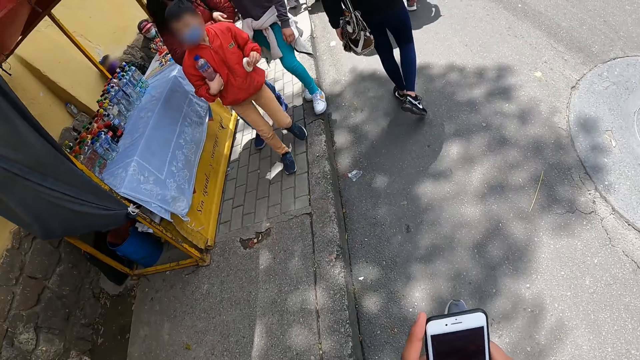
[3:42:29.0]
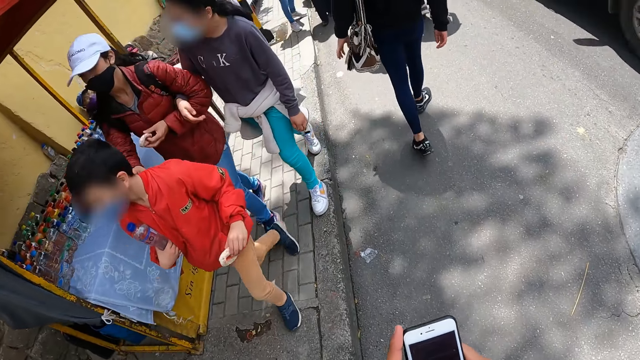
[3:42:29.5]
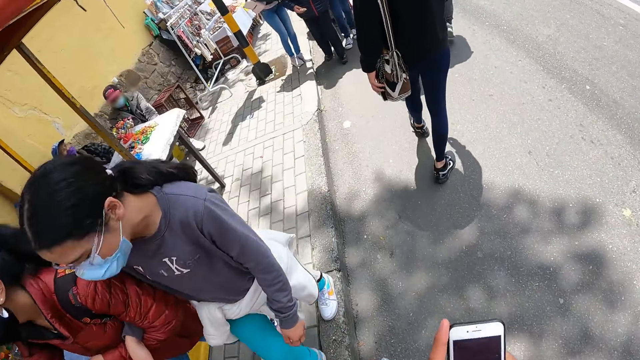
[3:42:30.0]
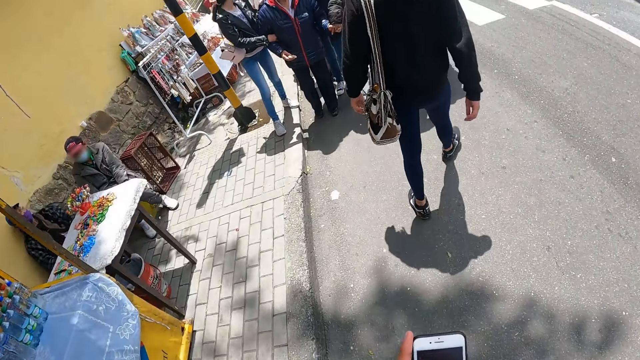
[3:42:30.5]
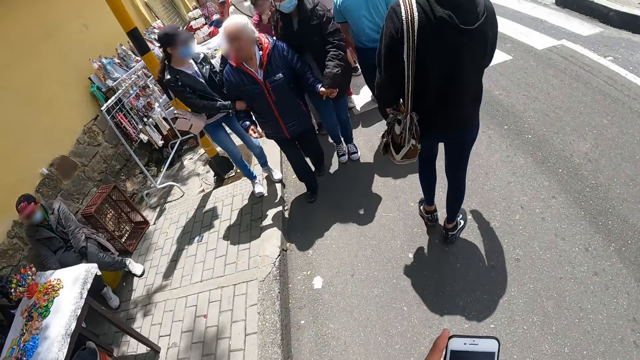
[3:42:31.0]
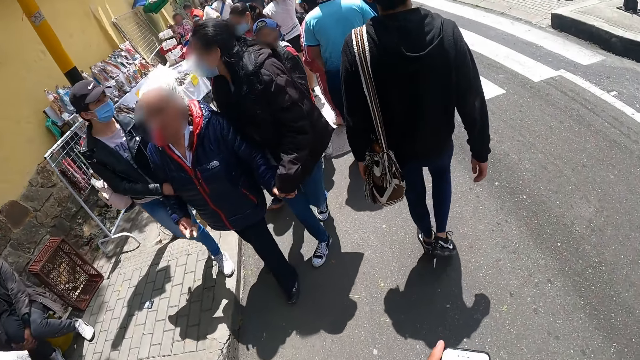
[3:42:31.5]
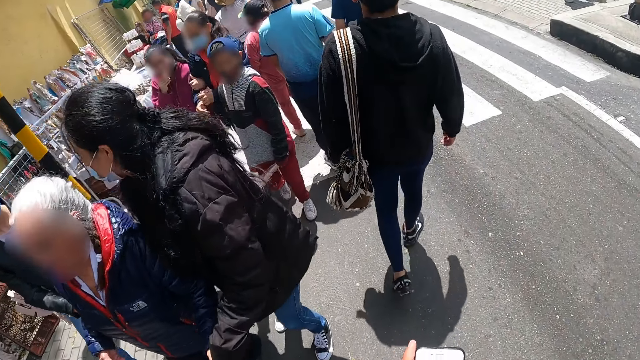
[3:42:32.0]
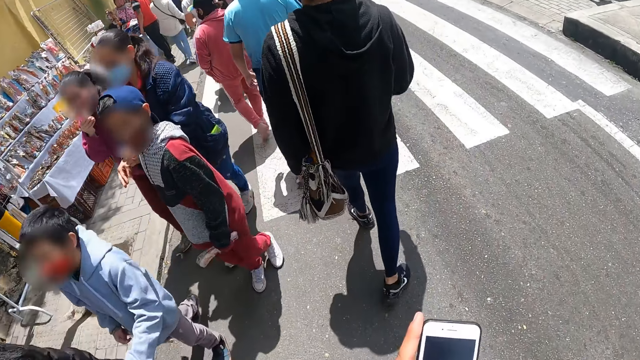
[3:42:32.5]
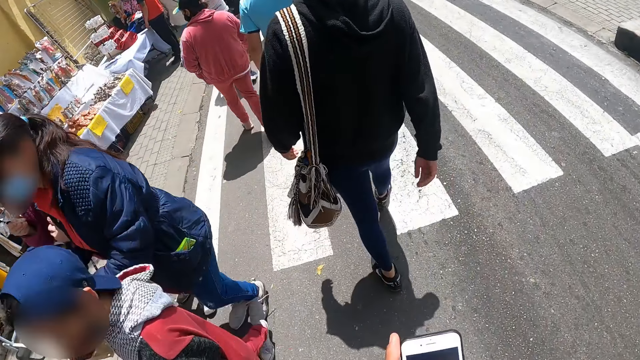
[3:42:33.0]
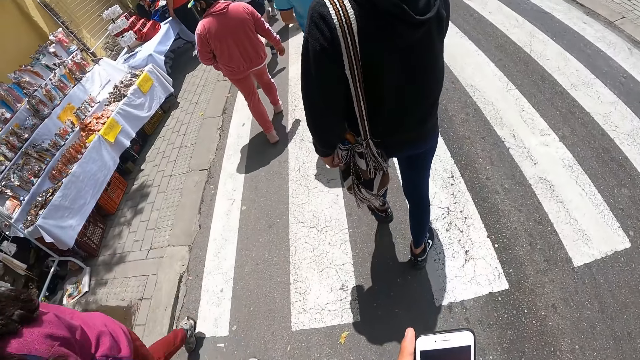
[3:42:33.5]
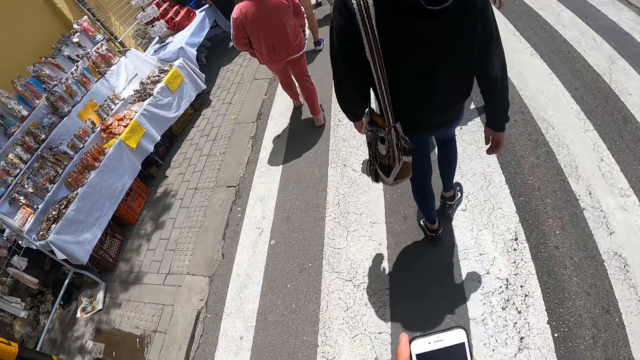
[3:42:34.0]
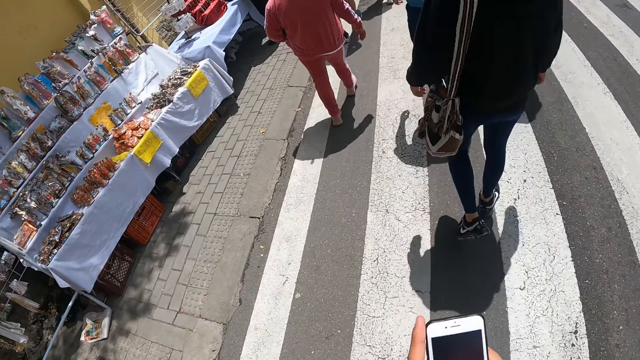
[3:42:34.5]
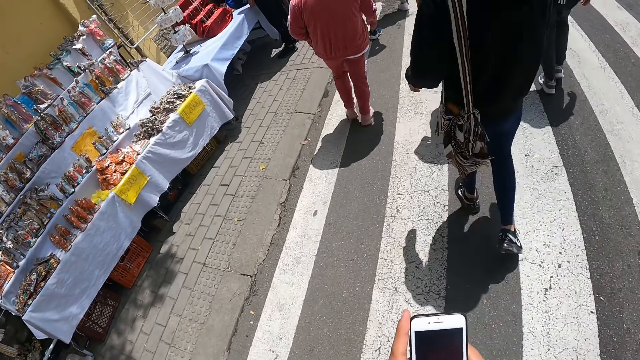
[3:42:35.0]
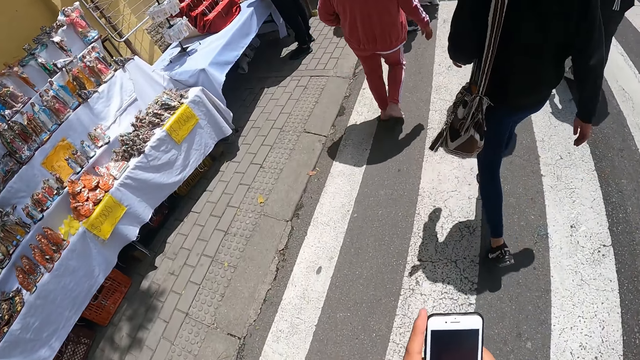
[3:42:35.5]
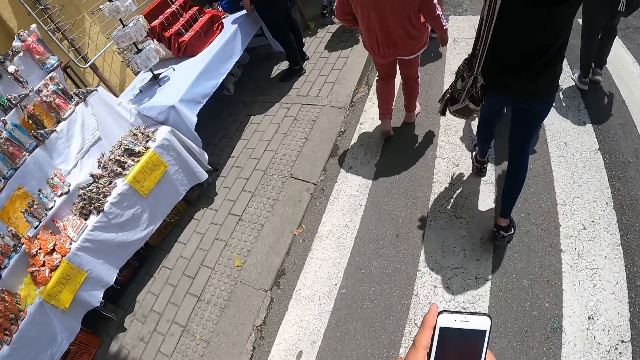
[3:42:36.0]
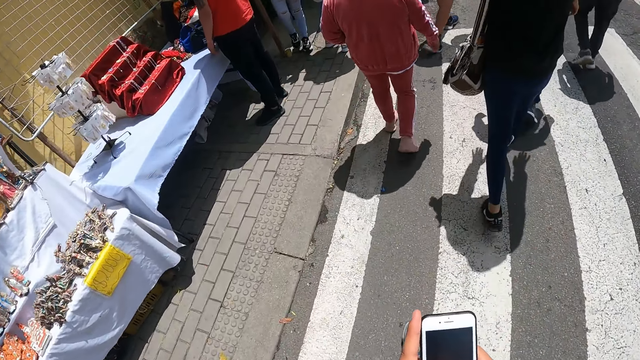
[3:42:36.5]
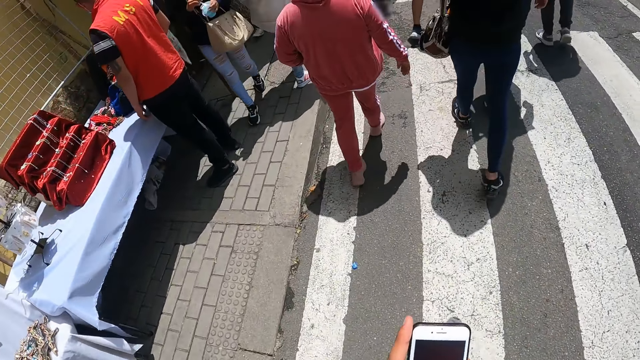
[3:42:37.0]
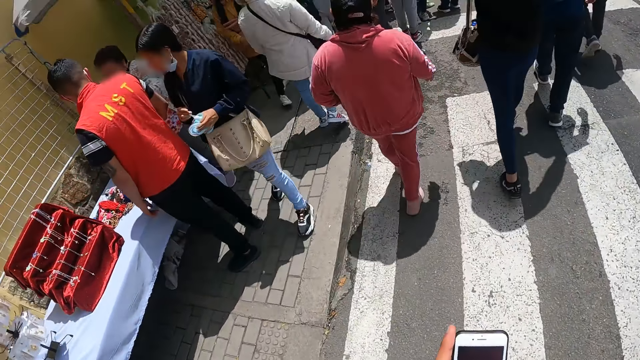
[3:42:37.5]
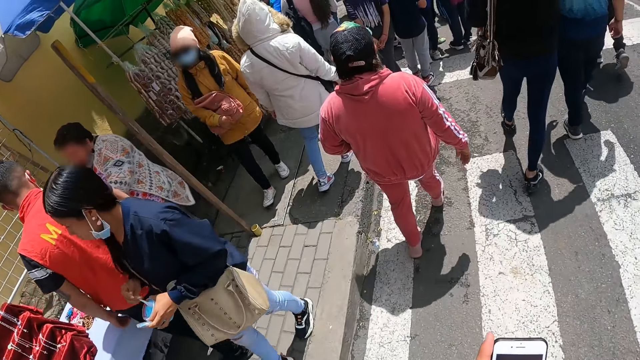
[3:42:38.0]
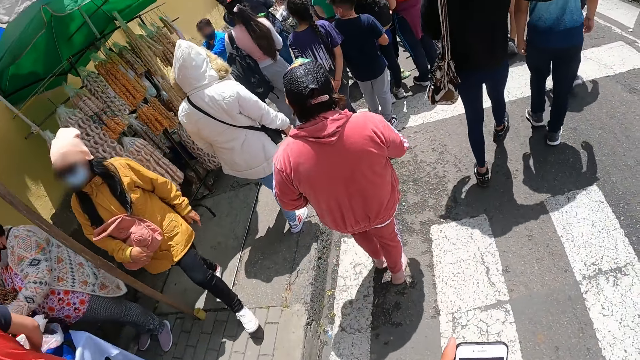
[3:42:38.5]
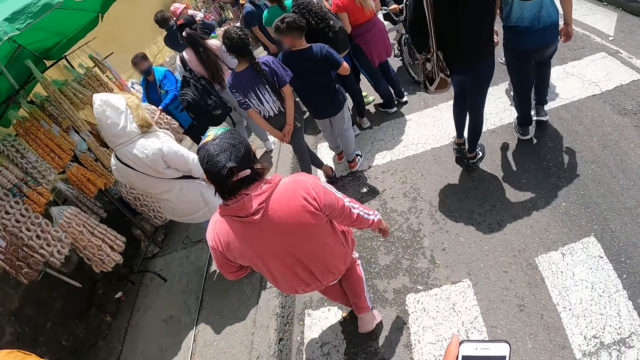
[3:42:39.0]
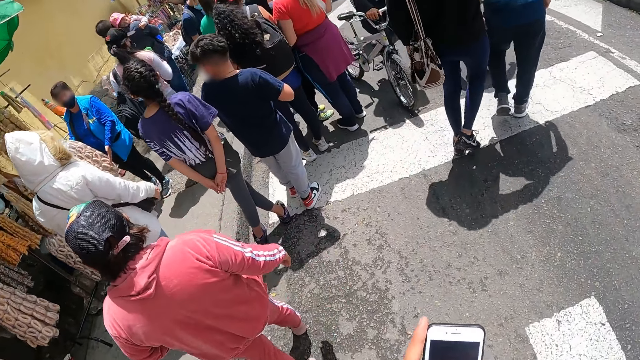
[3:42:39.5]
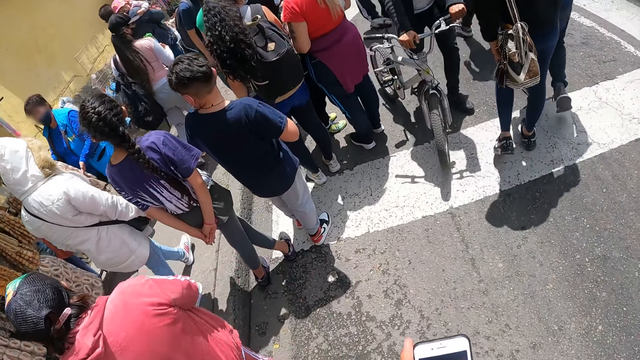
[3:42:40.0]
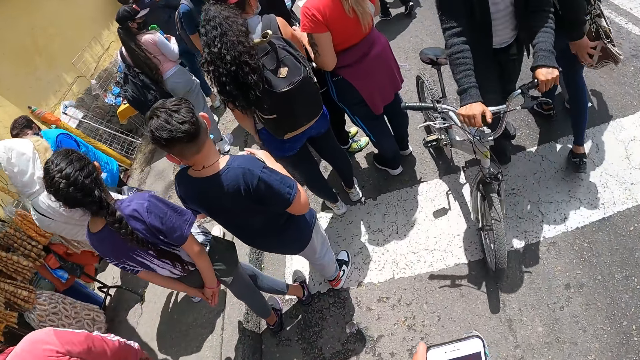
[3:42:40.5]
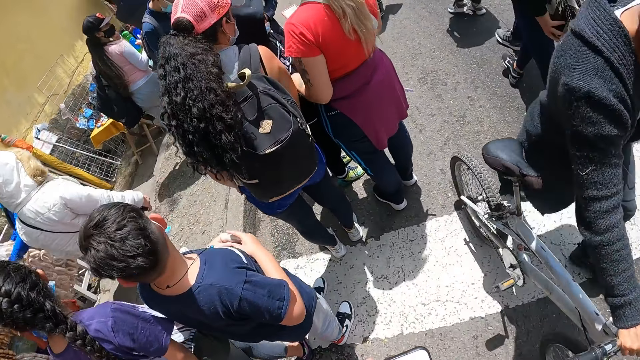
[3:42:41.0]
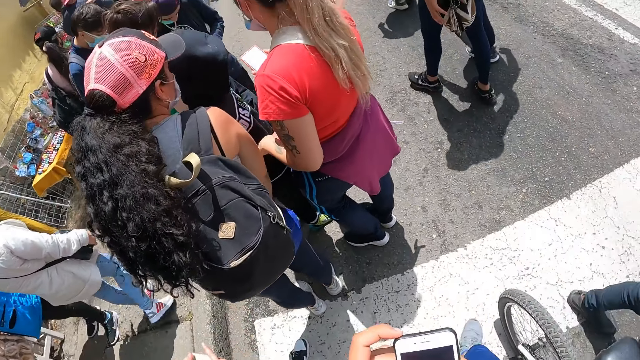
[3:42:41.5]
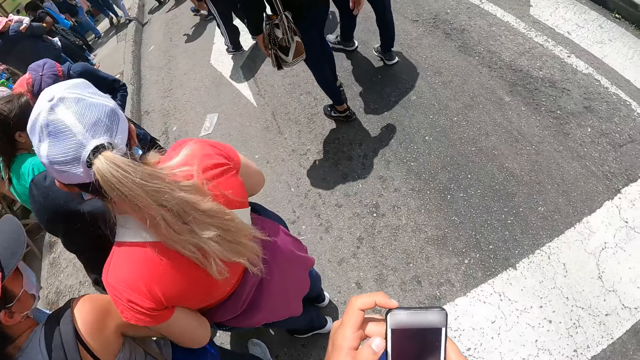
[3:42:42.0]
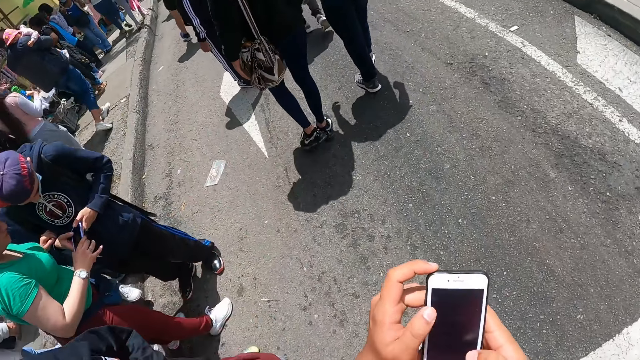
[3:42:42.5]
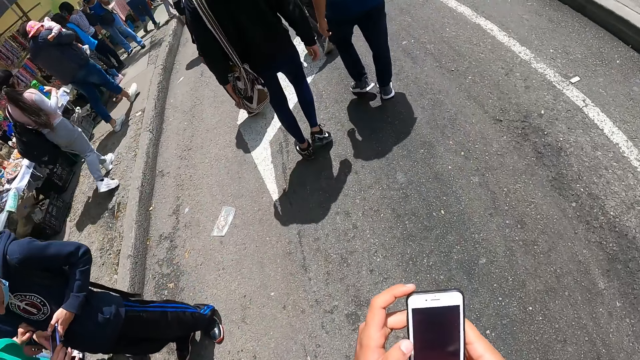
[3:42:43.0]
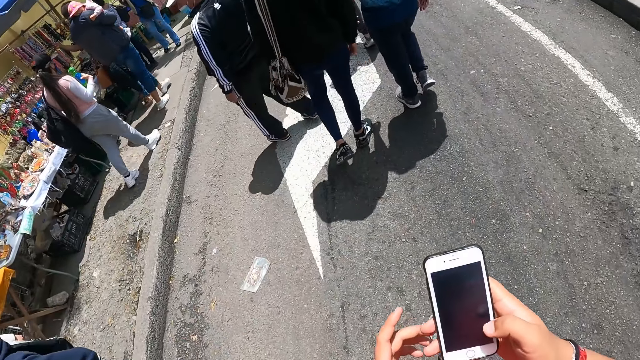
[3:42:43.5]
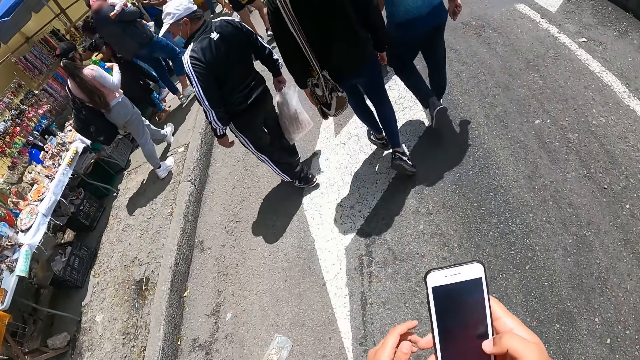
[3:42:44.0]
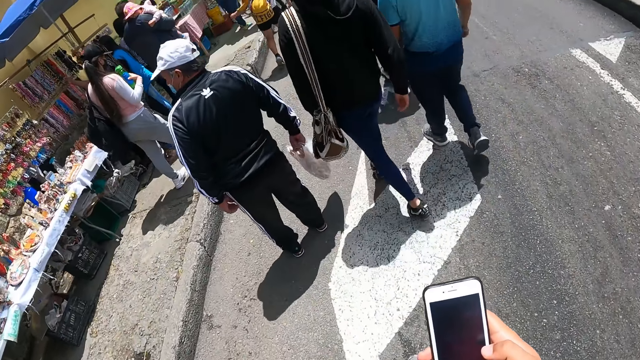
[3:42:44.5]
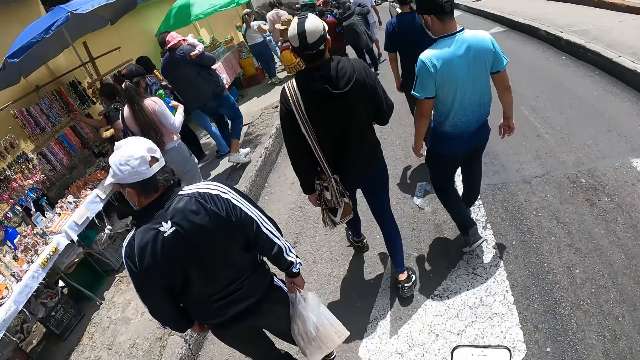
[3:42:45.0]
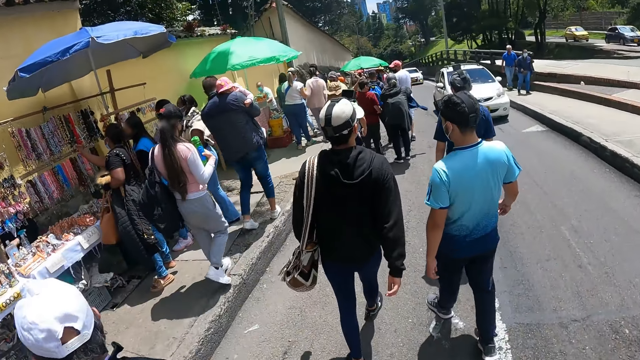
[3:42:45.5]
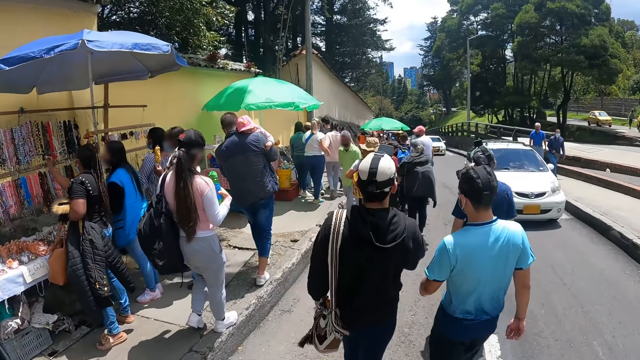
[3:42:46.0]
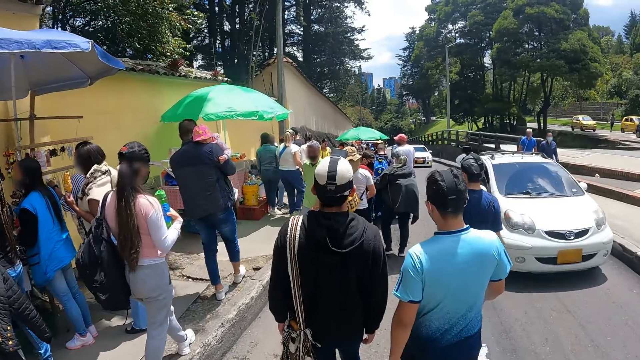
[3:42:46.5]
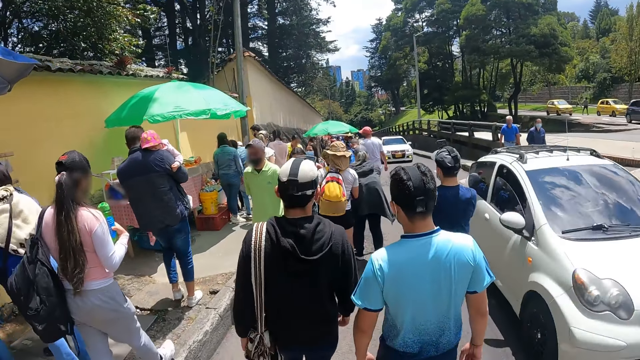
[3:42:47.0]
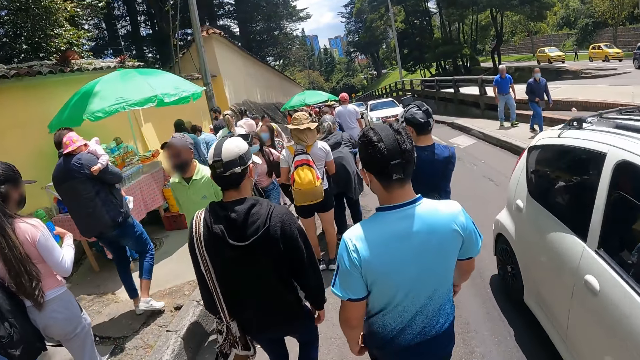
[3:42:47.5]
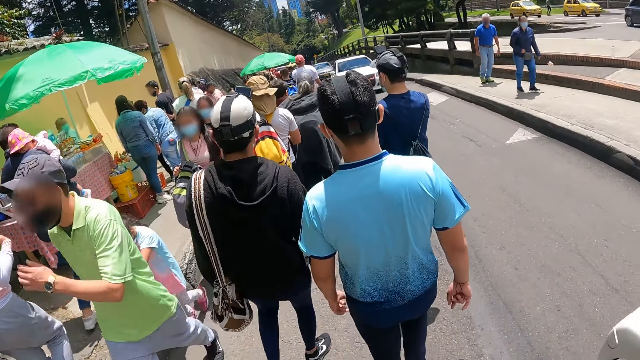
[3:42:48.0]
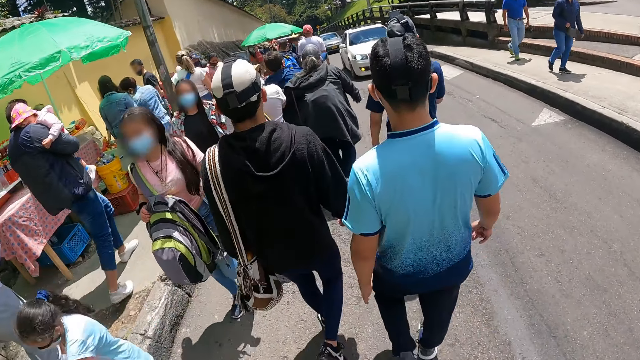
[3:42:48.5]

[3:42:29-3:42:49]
A man walks along the road. The camera wearer operates the phone with both hands. He removes his left hand from the phone. He operates the phone with his right hand.
